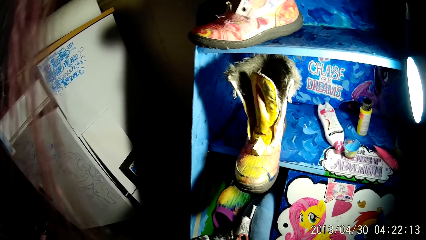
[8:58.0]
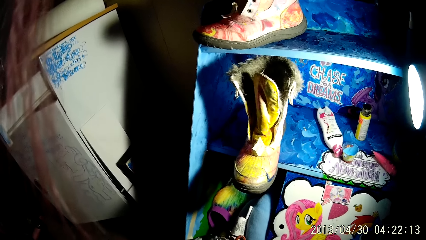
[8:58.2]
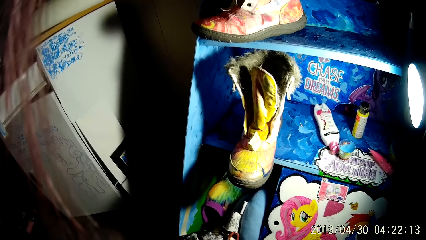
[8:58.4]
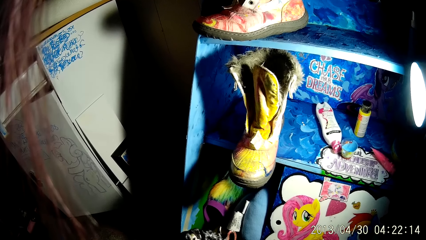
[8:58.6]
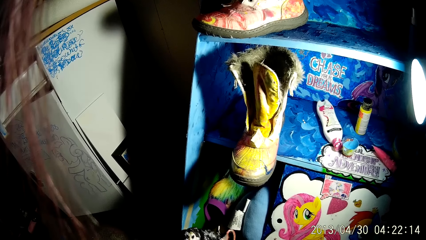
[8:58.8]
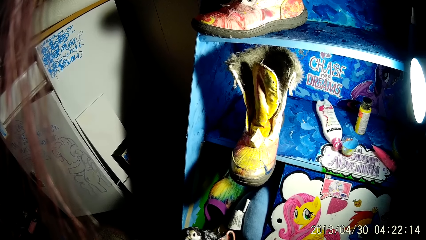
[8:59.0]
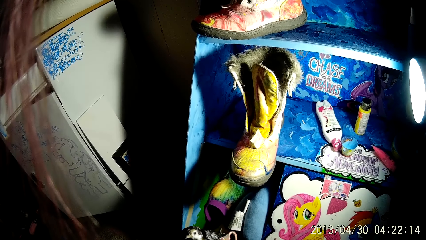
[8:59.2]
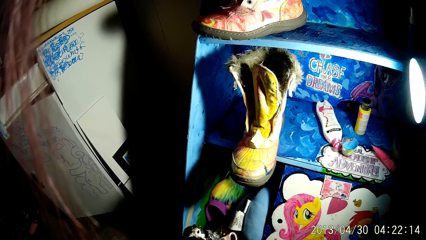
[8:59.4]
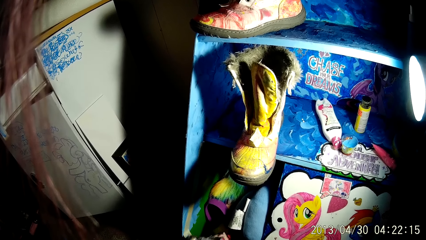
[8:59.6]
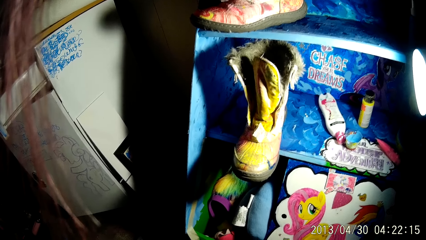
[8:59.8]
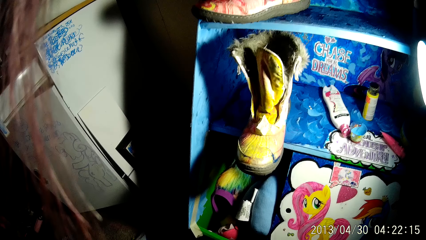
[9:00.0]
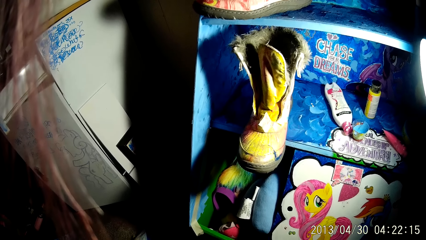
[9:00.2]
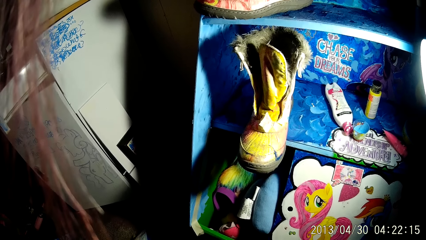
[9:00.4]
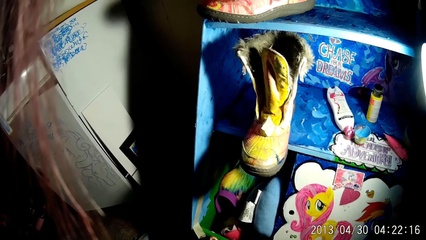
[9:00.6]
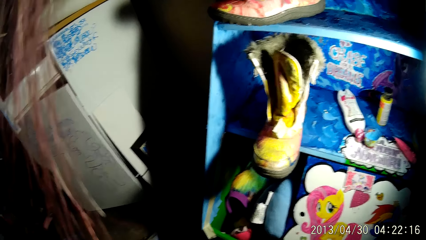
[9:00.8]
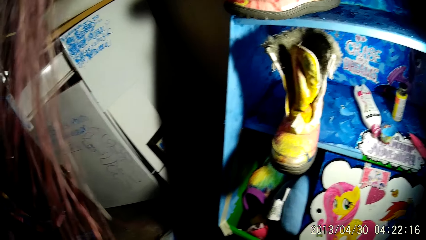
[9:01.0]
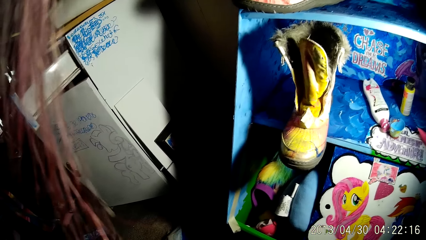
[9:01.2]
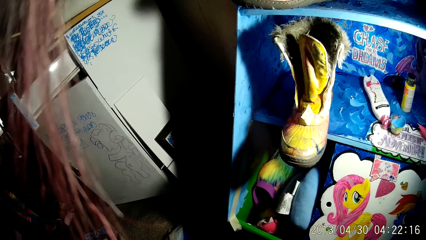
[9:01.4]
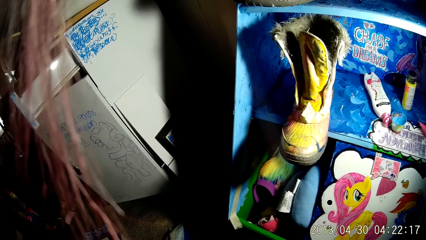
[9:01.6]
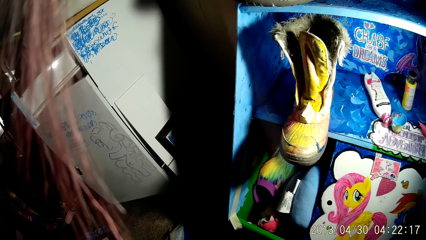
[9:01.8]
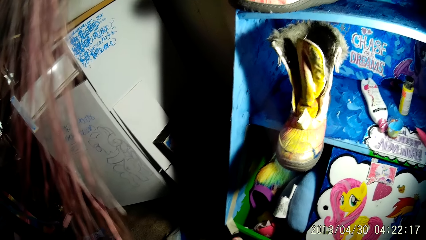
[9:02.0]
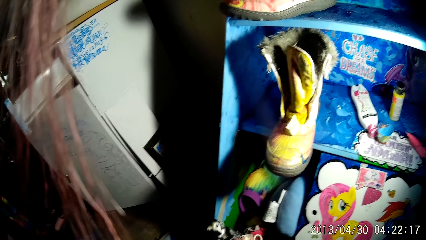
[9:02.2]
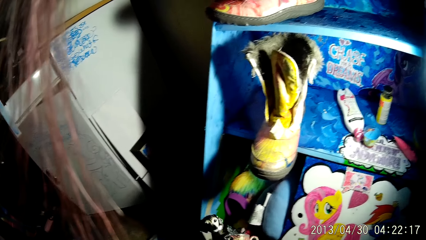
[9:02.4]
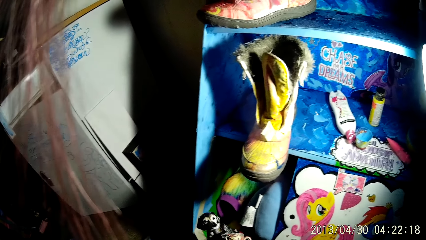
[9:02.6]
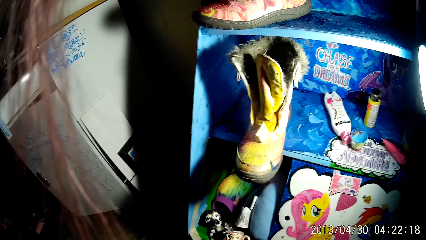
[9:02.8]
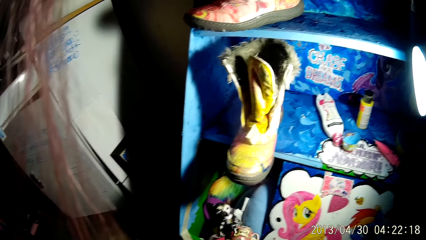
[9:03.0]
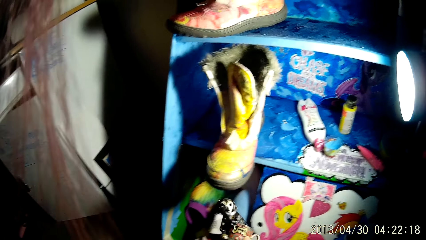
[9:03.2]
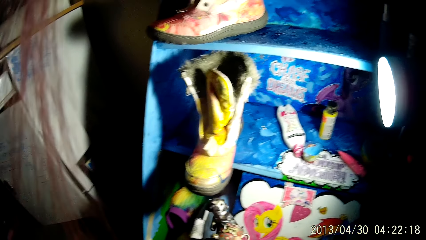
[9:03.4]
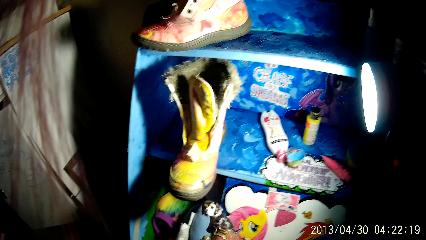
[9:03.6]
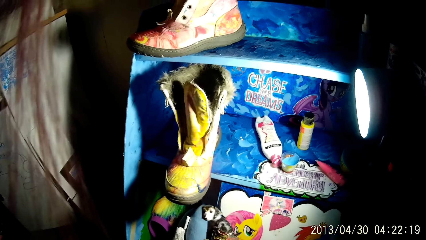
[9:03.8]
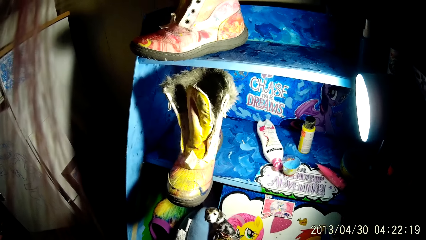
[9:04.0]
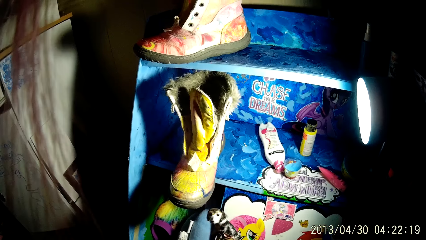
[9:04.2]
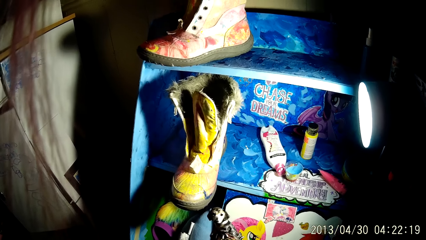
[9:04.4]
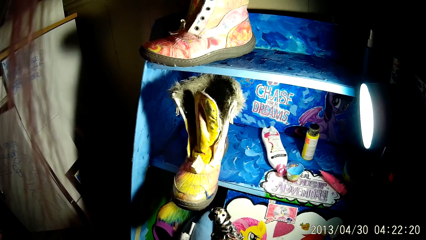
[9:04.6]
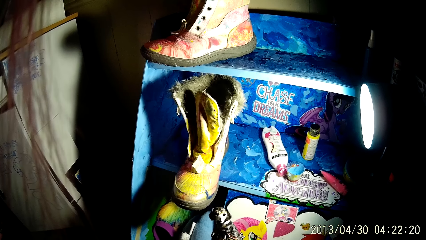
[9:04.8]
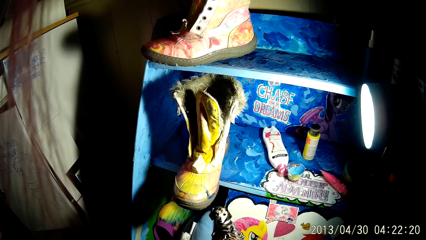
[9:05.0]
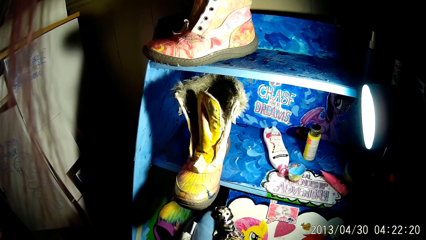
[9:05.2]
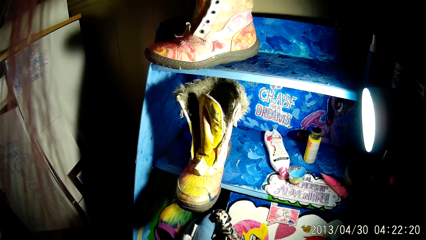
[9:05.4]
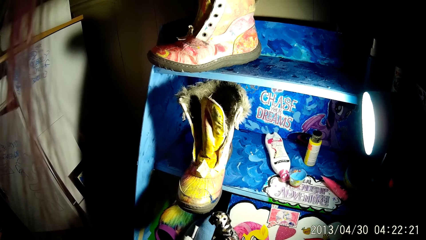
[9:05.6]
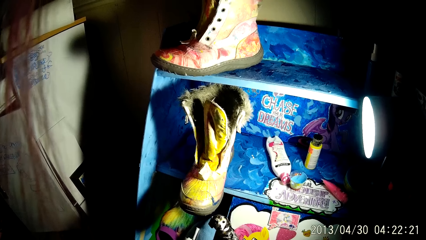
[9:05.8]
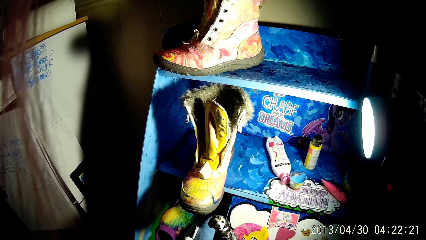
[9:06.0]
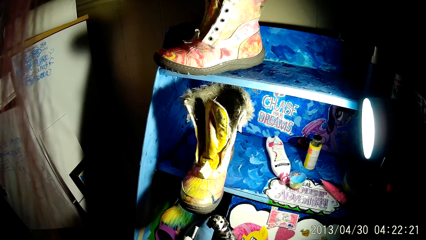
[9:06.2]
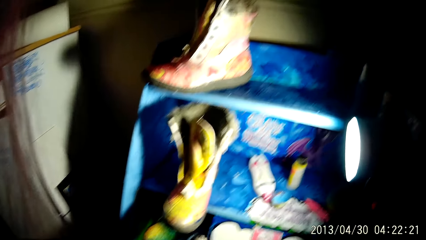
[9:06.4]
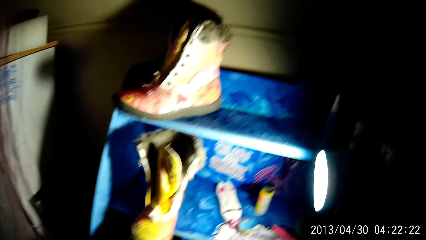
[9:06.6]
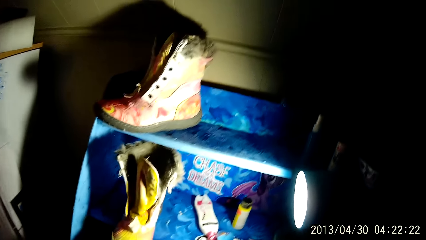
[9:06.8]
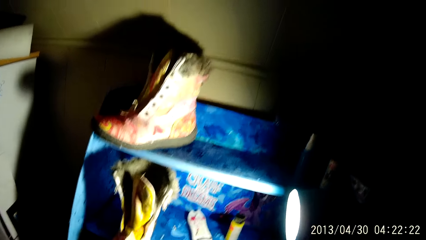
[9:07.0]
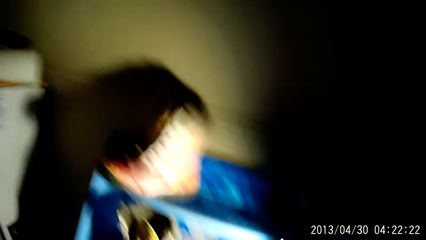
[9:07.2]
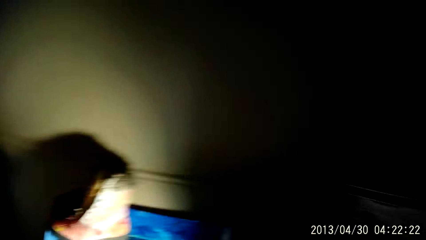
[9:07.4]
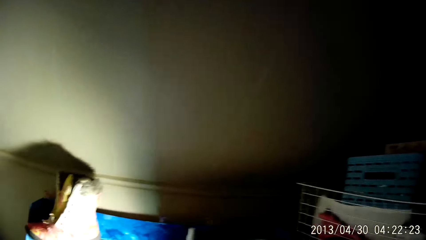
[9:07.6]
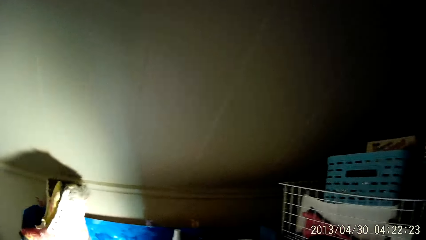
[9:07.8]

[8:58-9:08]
The camera wearer holds the toy in his right hand.

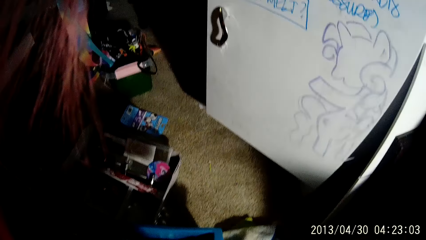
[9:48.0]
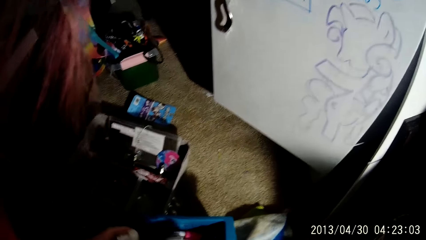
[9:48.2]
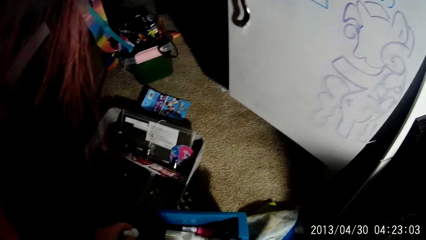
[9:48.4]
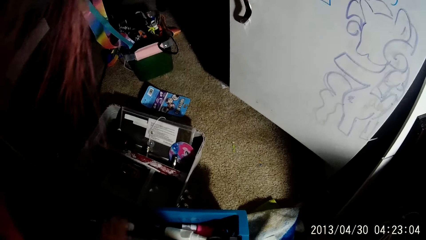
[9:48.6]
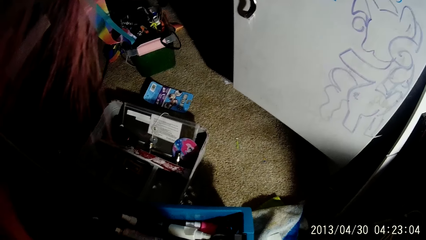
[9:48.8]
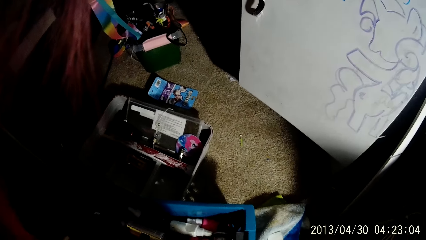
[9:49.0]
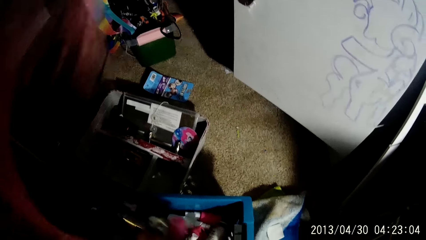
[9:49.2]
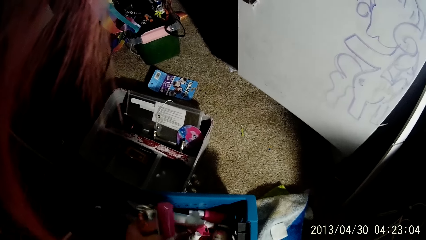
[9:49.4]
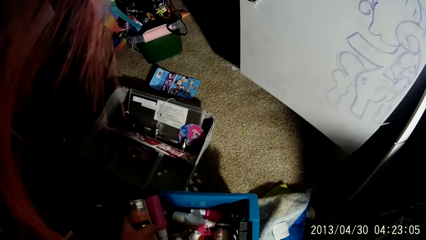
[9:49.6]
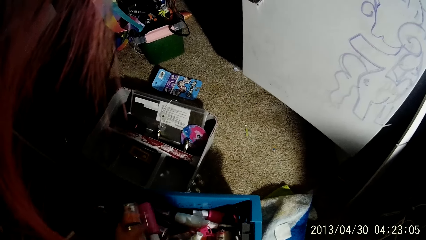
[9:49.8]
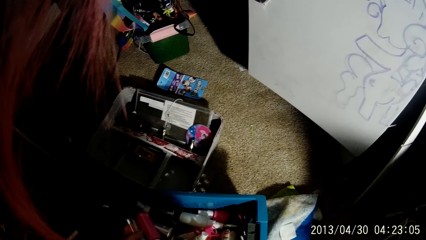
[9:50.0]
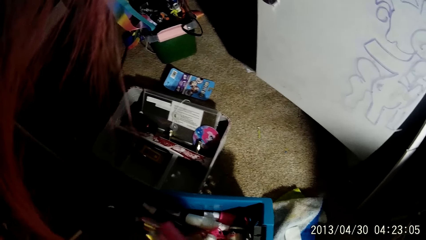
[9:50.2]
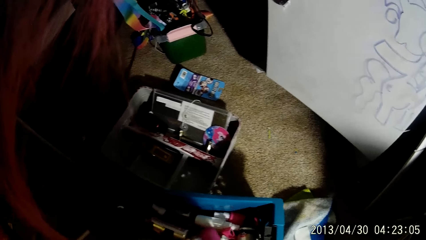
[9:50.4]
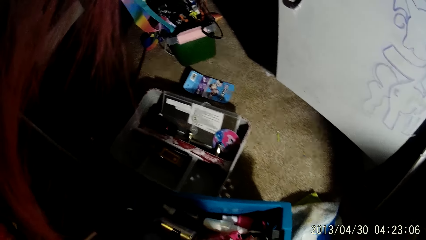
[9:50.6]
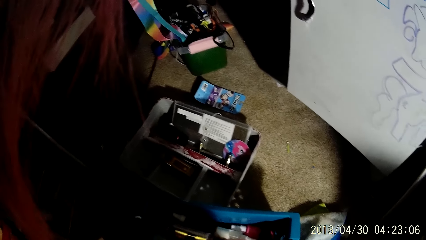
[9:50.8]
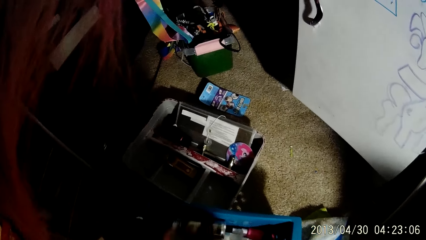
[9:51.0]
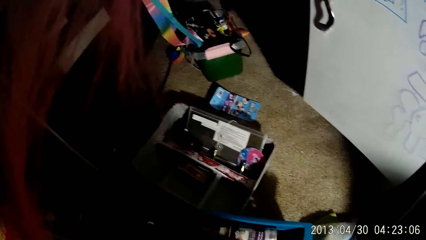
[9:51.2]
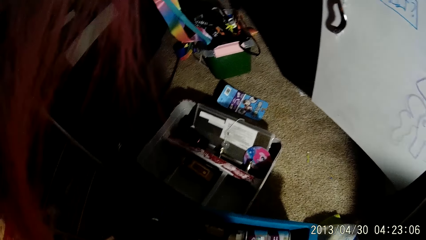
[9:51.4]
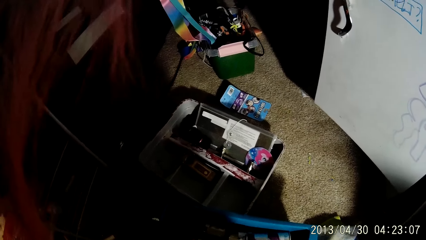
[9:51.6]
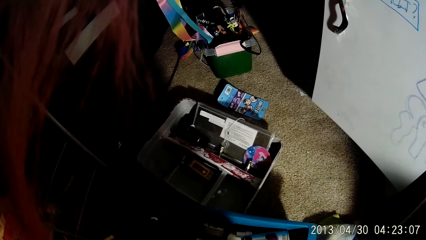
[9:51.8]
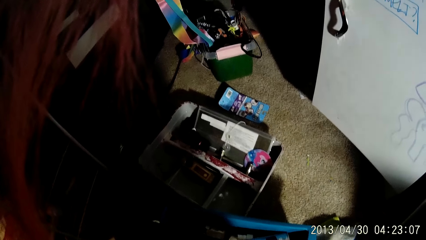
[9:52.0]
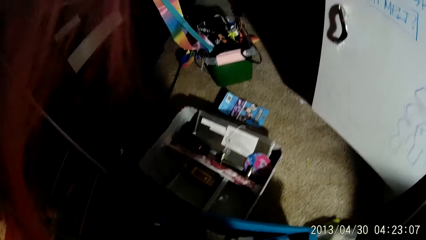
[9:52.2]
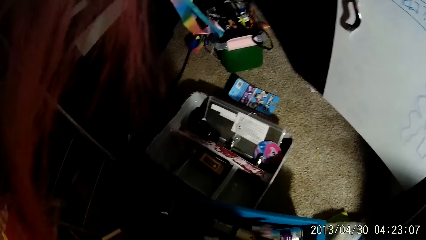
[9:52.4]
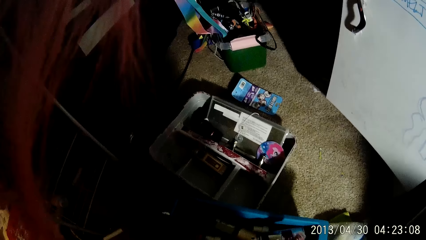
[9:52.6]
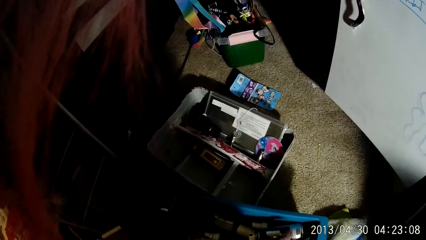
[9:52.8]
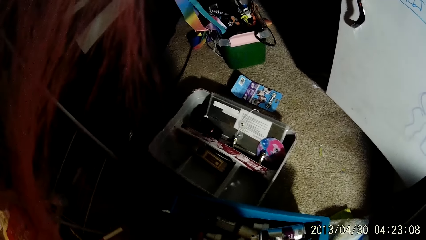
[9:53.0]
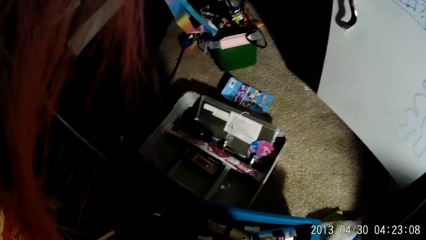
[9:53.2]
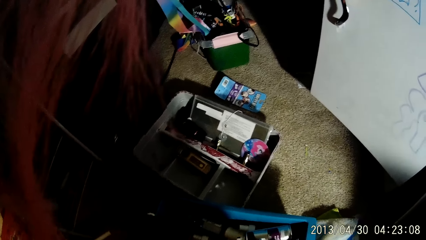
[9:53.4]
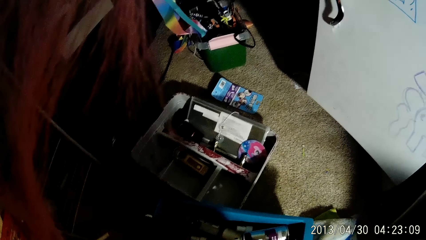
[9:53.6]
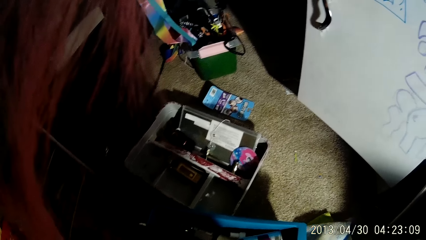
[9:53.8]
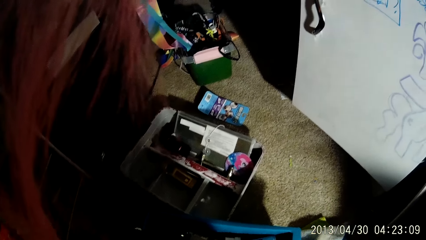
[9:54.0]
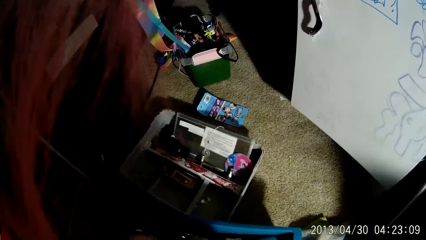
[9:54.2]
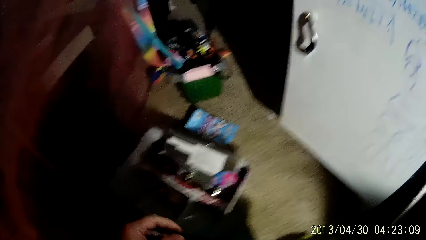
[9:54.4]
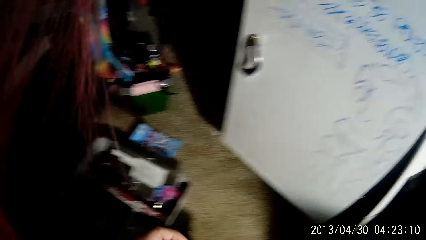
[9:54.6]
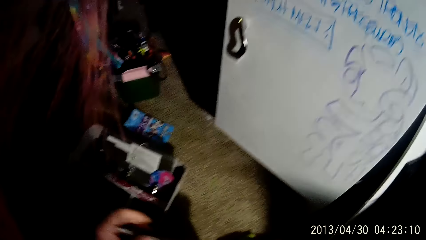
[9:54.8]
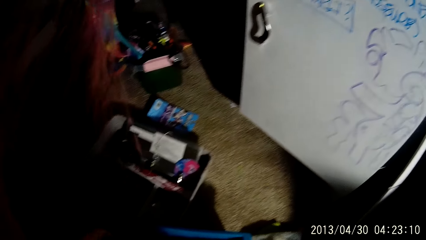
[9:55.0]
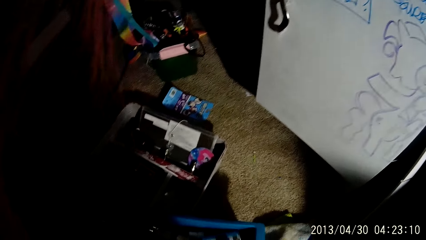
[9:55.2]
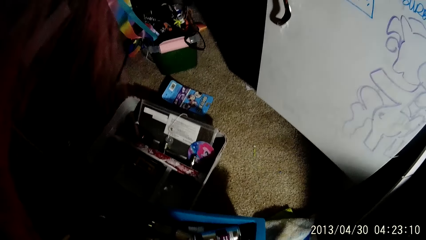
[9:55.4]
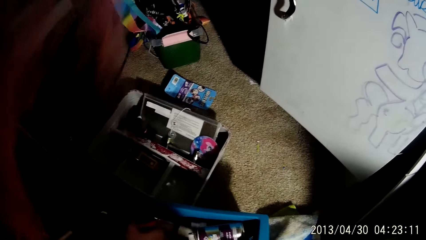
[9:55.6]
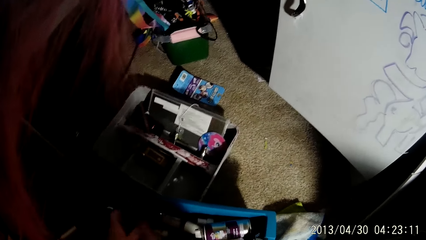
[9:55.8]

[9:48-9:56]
The camera wearer picks up two spray cans from a basket on the floor with his left hand. He puts the two spray cans into the basket with his left hand.
